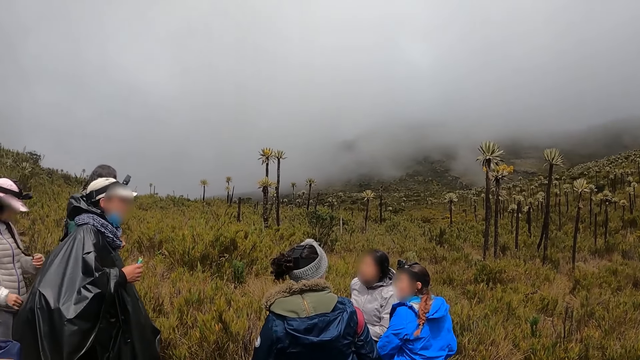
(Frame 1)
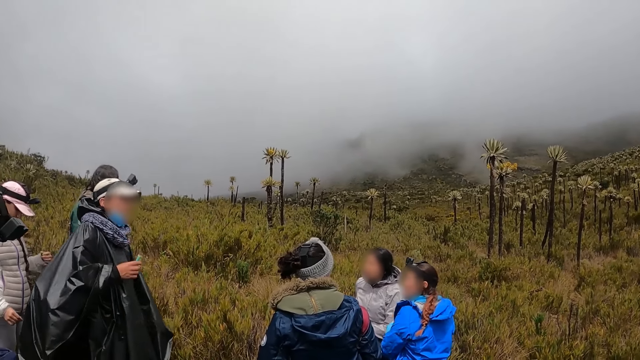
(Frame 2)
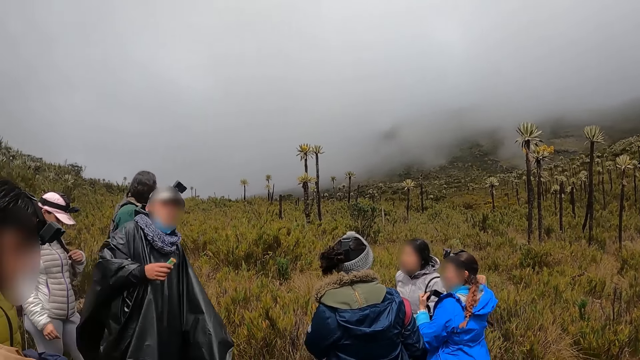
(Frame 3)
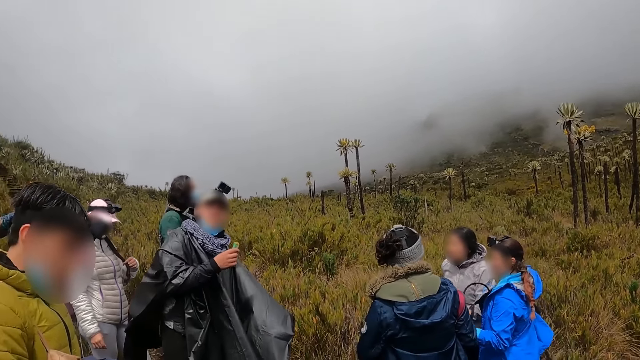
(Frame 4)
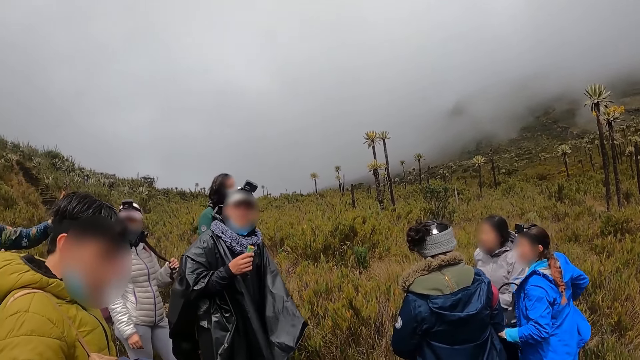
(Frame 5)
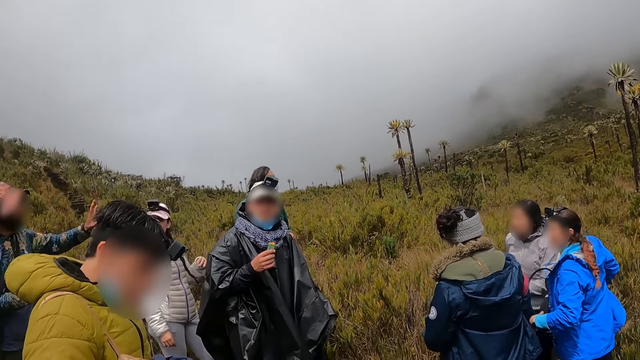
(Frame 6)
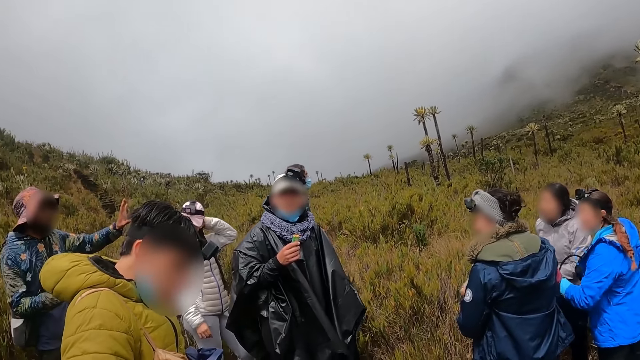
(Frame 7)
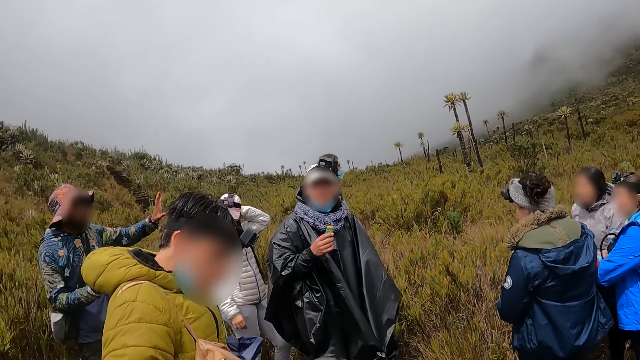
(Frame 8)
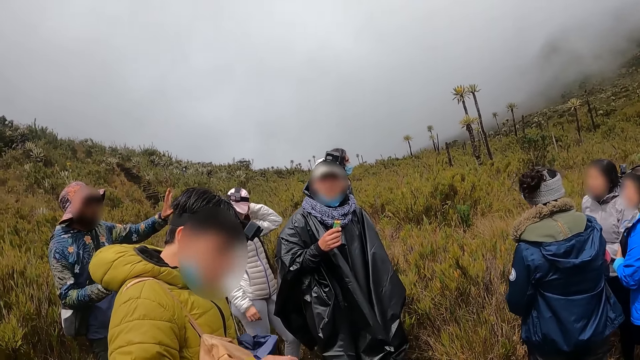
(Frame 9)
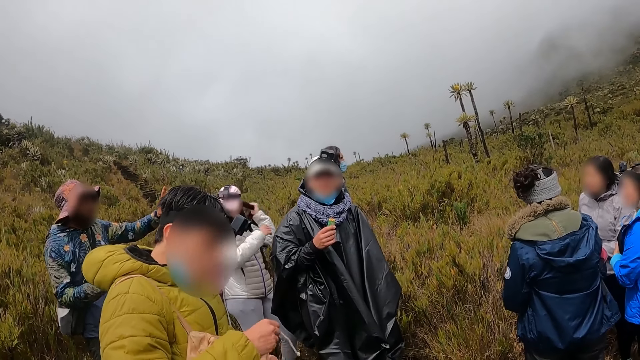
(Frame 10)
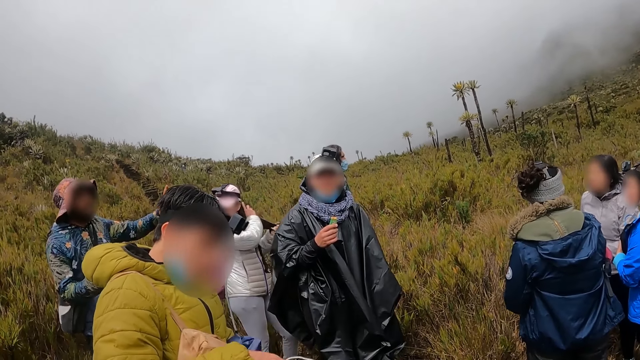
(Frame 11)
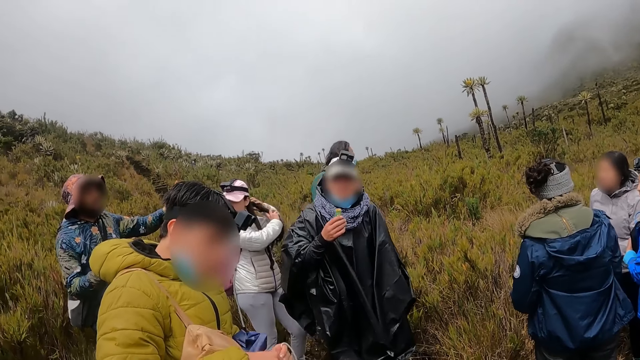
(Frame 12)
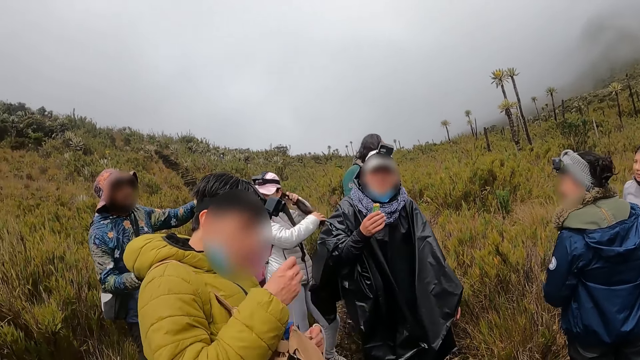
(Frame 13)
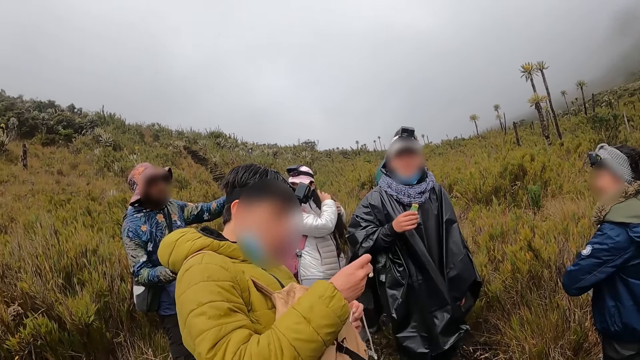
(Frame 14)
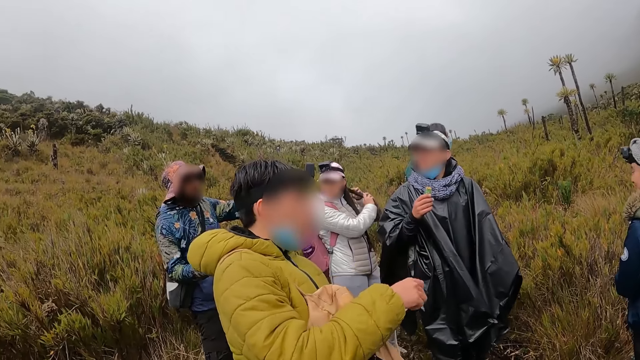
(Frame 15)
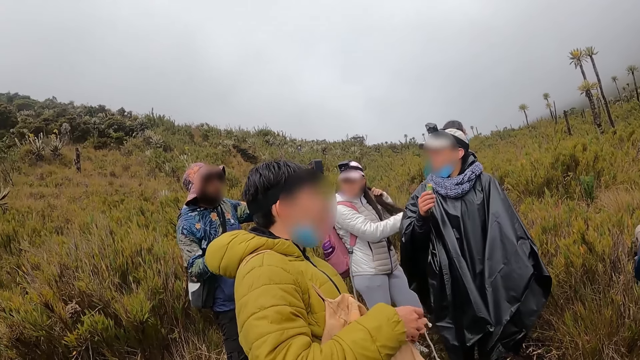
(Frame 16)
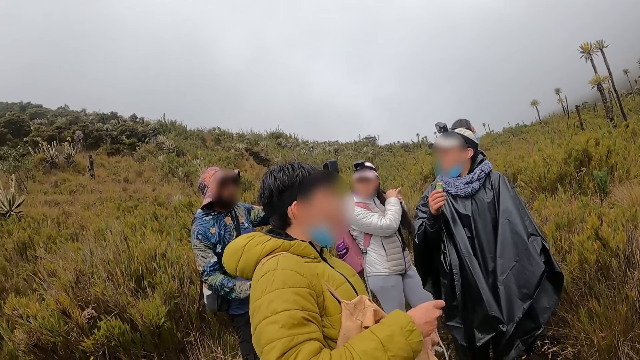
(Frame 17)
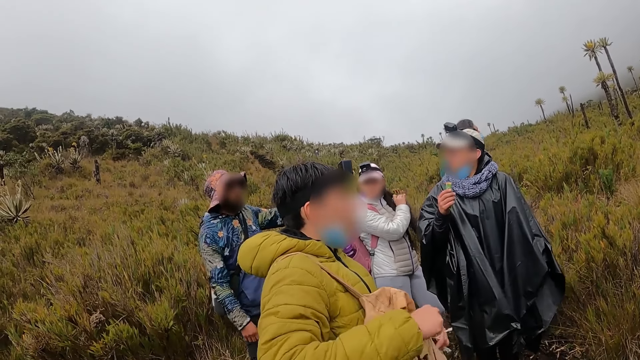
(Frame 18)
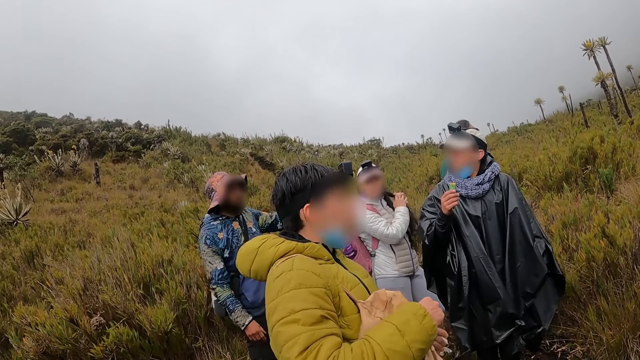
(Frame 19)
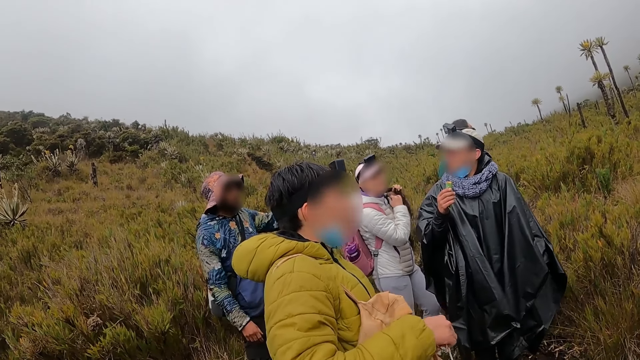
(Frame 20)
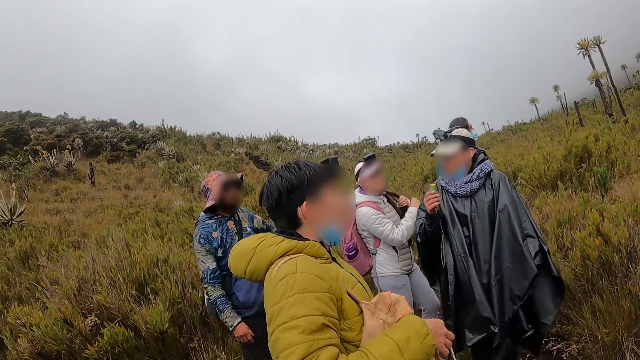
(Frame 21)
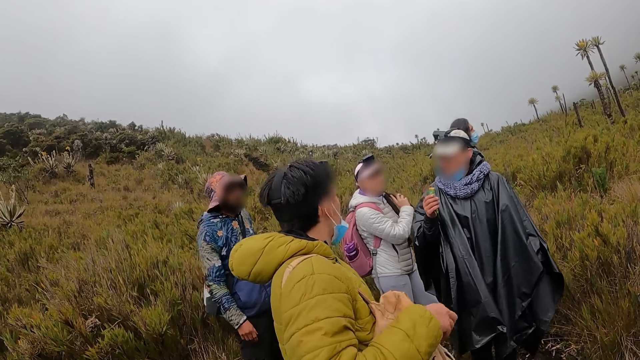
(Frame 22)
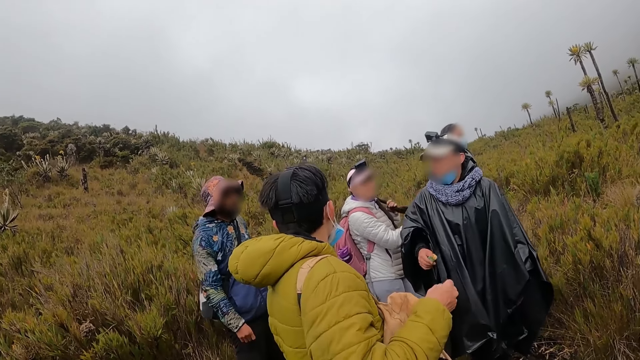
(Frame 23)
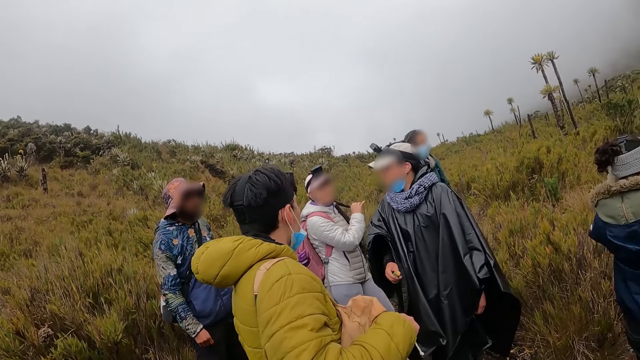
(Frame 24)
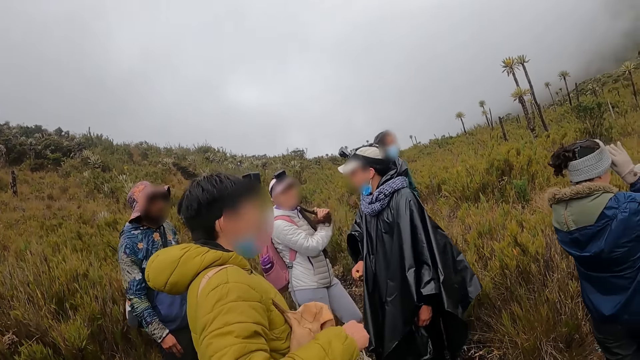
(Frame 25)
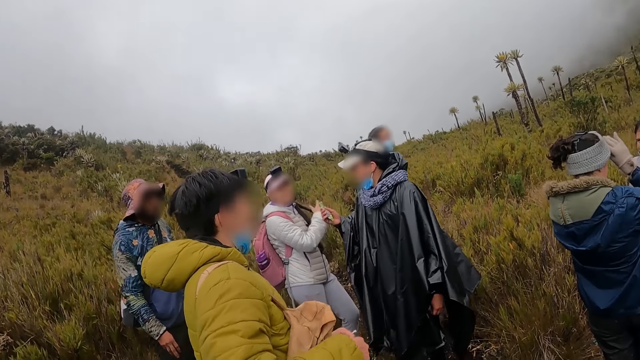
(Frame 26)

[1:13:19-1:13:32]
A woman touches the hair. The camera wearer looks around. A man looks around. The woman looks around. Another man lifts the right hand. The camera wearer looks around. The woman touches the hair. The camera wearer looks around. The first man converses with the camera wearer. A third man closes the bag. The first man looks around. The camera wearer looks around. The second man looks around. The first man converses with the third man. The camera wearer looks around.

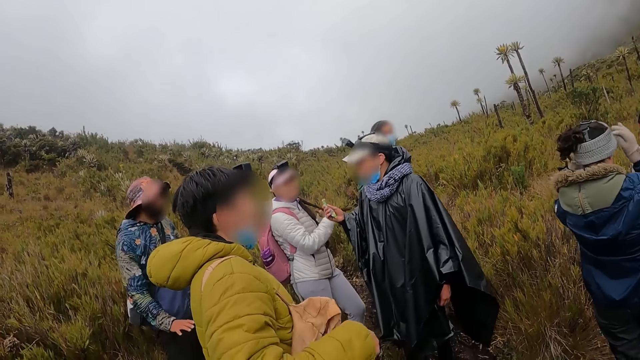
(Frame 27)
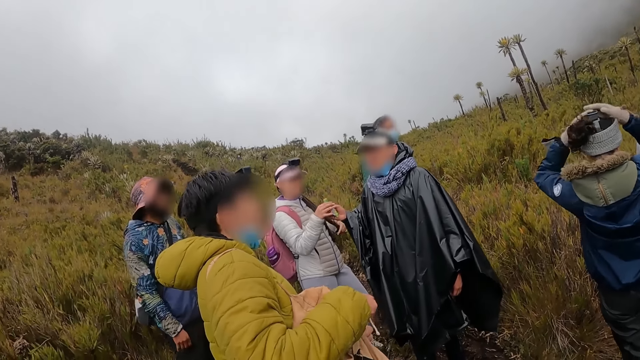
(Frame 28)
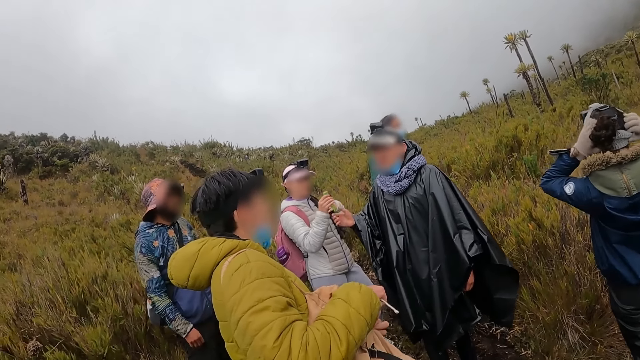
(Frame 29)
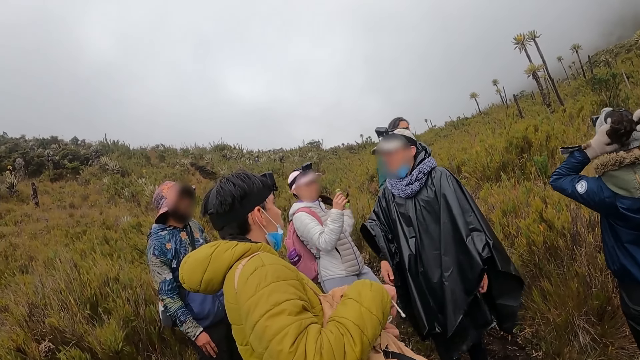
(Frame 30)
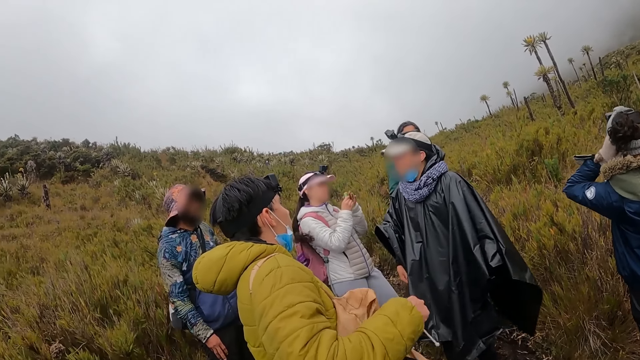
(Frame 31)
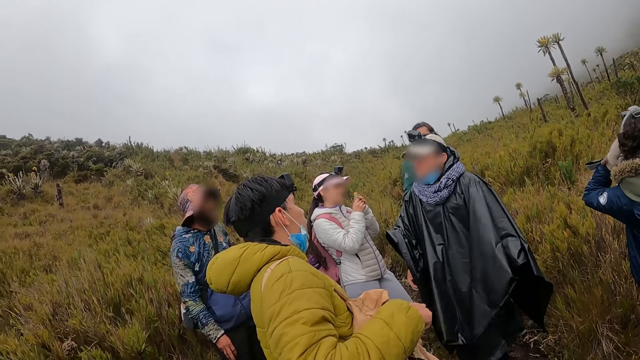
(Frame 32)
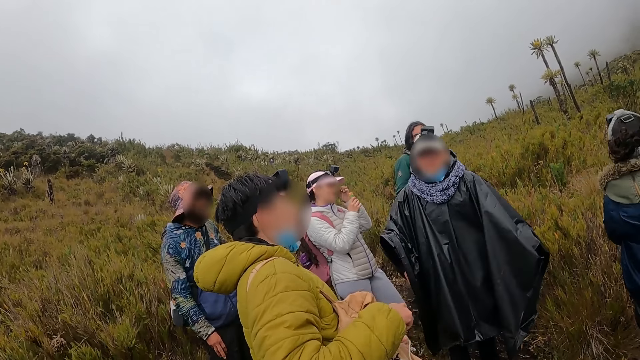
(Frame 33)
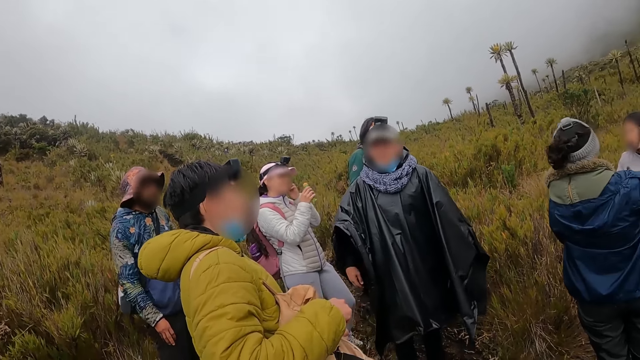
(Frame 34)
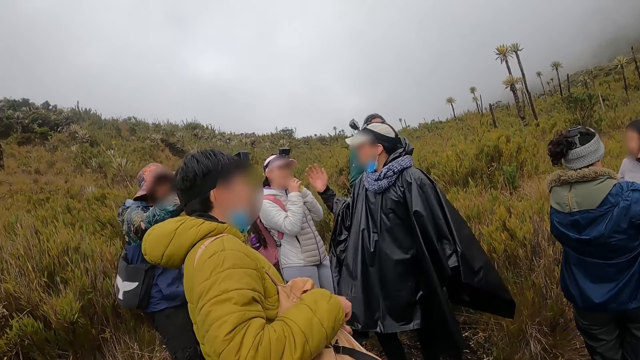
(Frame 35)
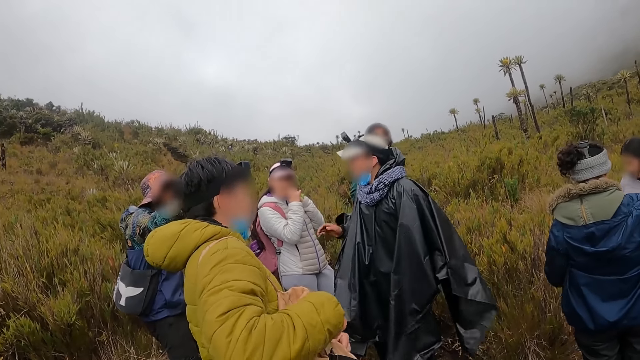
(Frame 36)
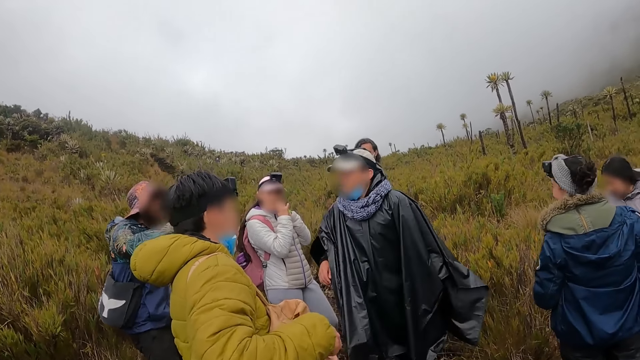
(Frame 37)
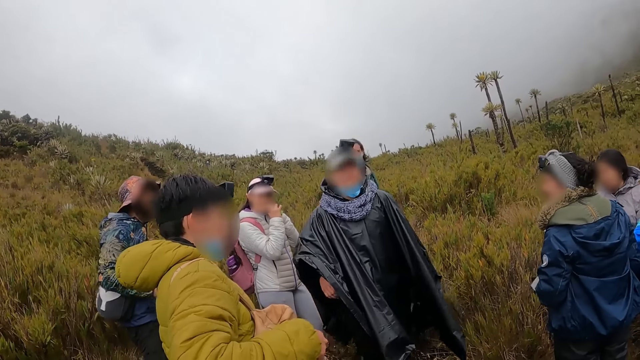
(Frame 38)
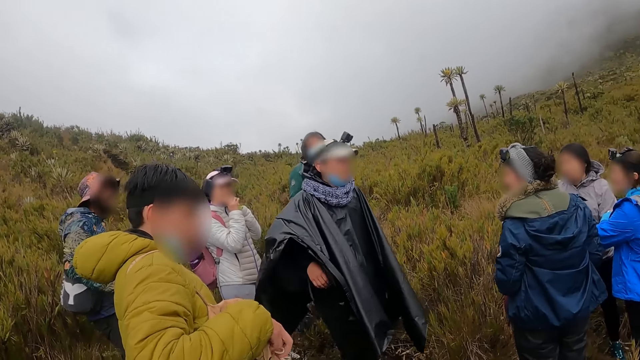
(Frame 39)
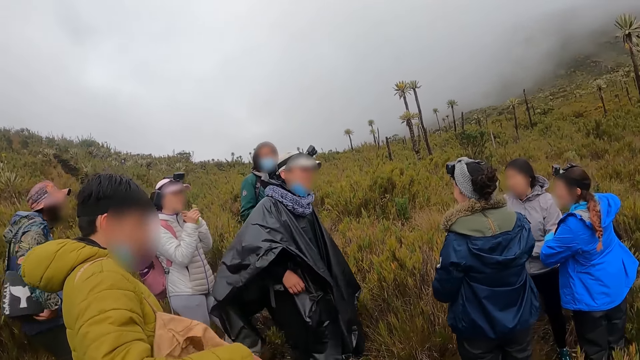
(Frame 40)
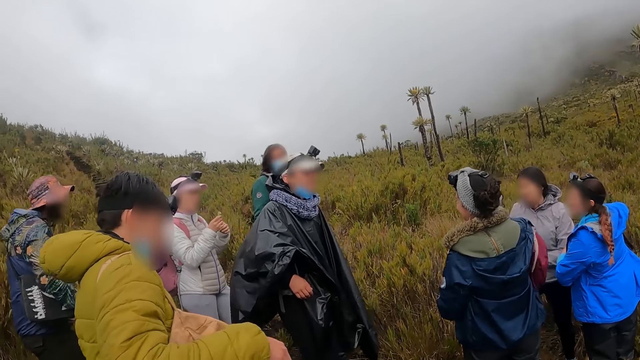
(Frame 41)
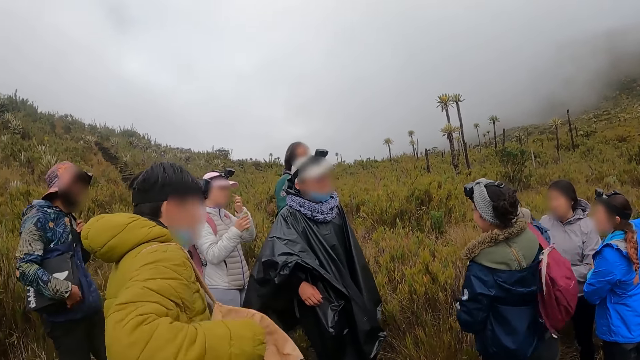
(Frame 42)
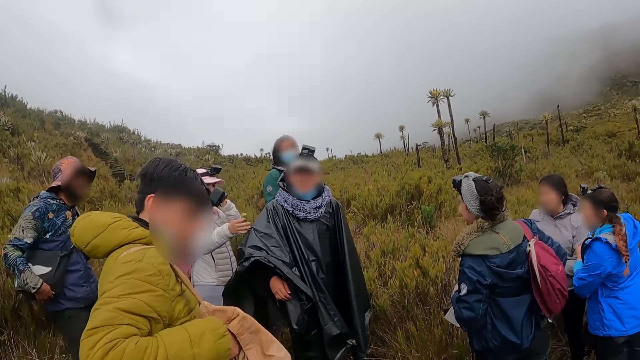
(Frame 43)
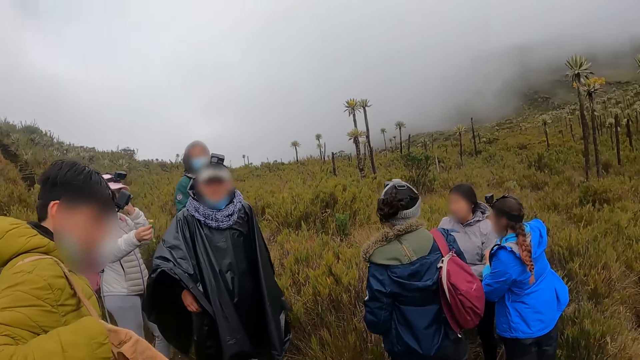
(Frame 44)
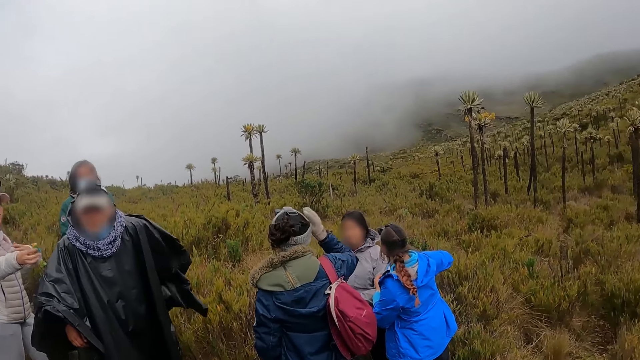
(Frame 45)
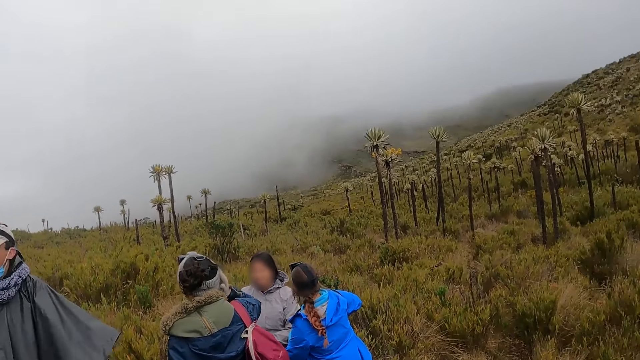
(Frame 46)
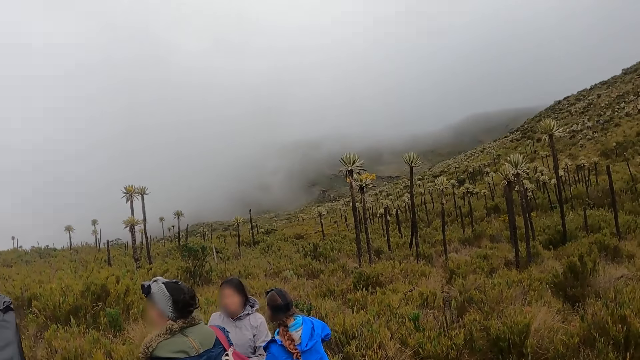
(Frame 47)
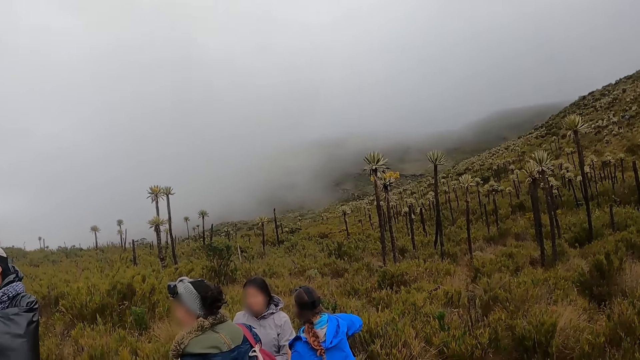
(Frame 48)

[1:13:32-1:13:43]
A man converses with another man. A woman touches the head. The camera wearer looks around. The first man looks around. The other man converses with the first man. The camera wearer looks around. The first man looks around. The woman pulls the bag. The camera wearer looks around. The woman lifts the right hand. The camera wearer looks around.
